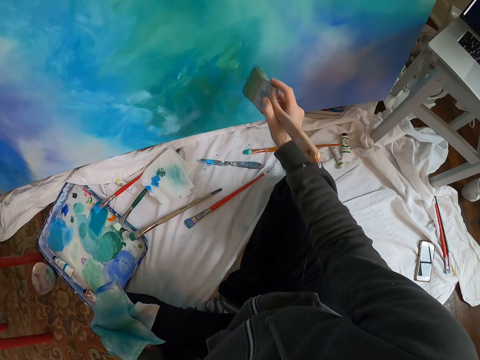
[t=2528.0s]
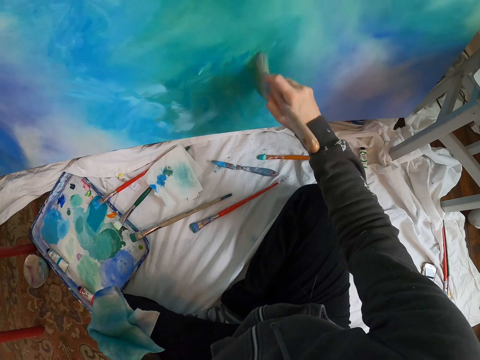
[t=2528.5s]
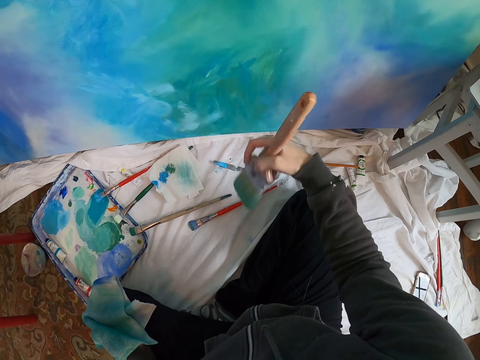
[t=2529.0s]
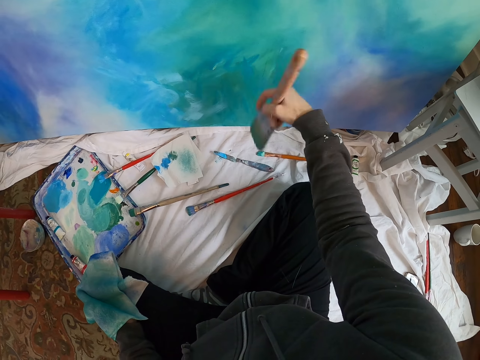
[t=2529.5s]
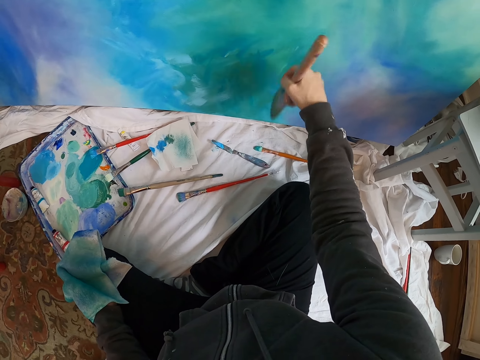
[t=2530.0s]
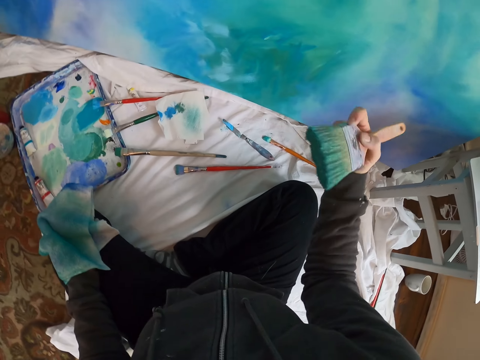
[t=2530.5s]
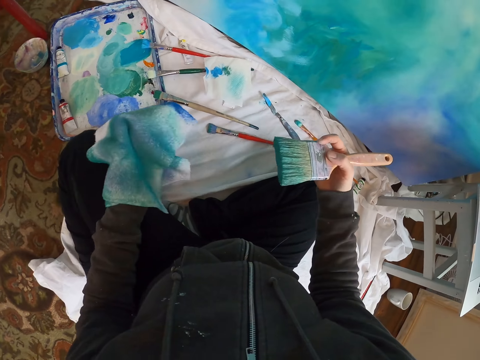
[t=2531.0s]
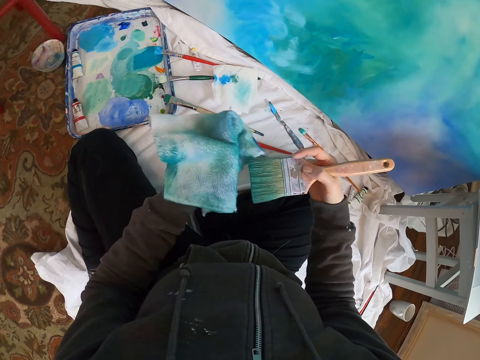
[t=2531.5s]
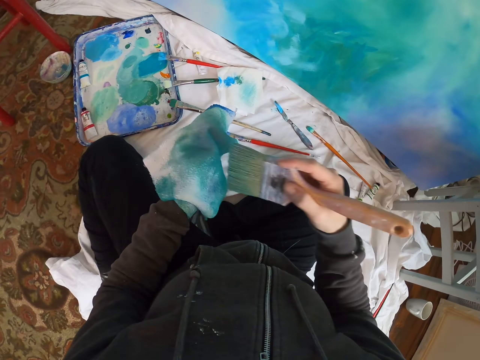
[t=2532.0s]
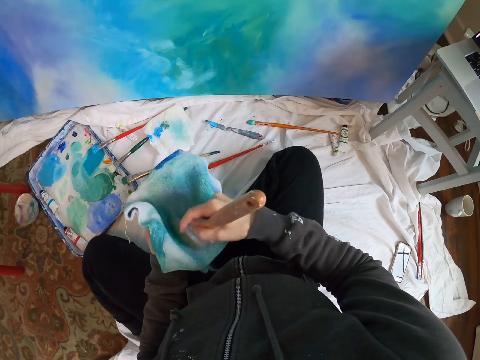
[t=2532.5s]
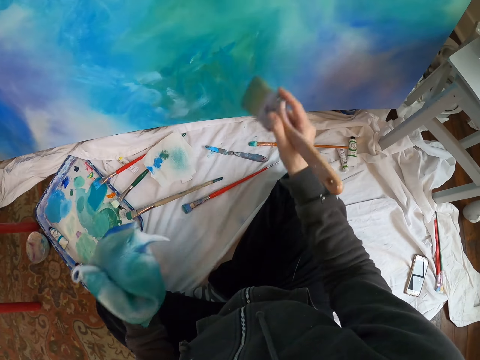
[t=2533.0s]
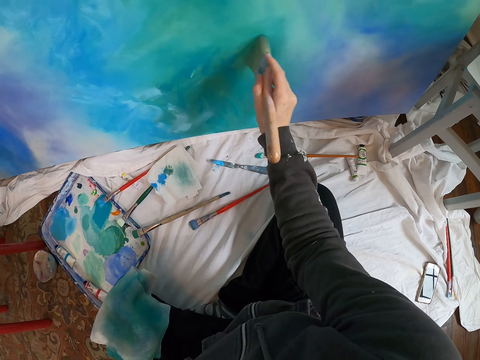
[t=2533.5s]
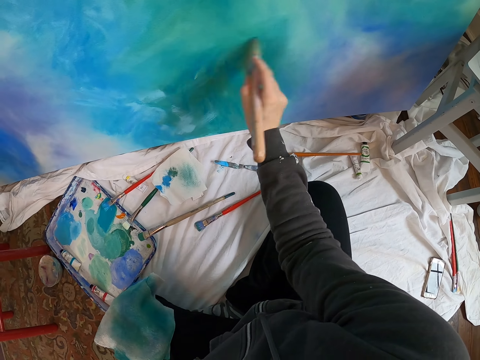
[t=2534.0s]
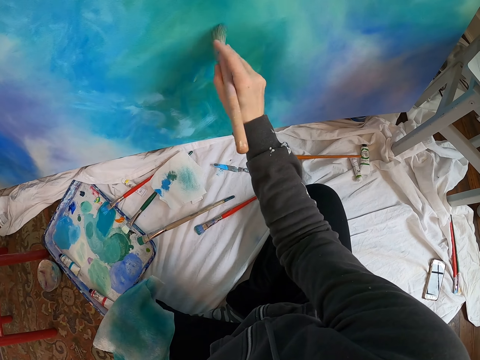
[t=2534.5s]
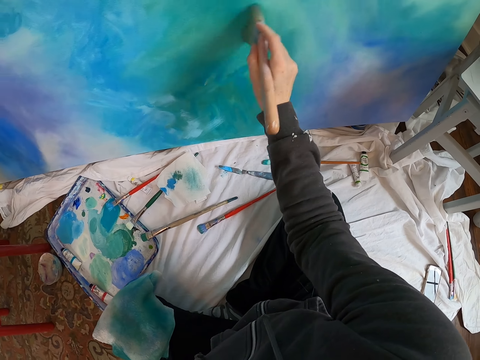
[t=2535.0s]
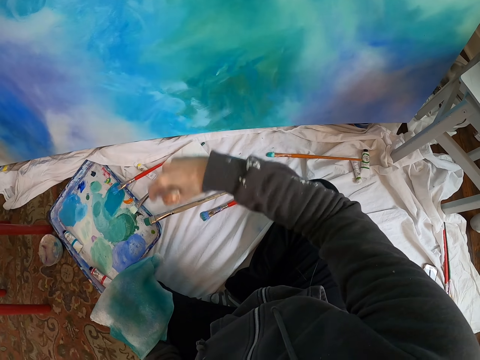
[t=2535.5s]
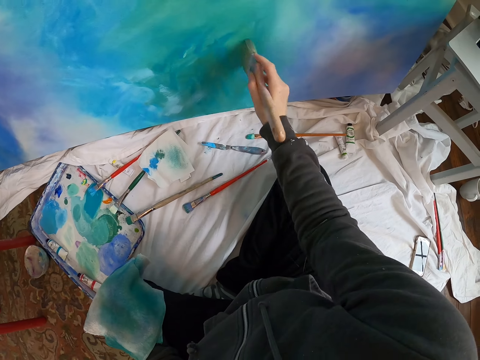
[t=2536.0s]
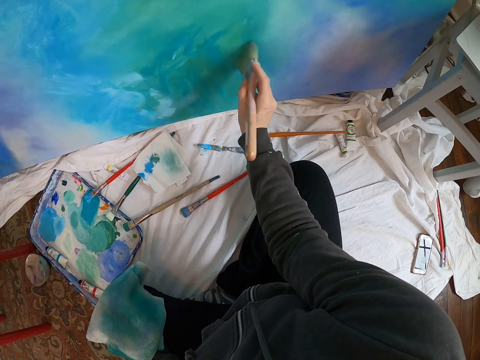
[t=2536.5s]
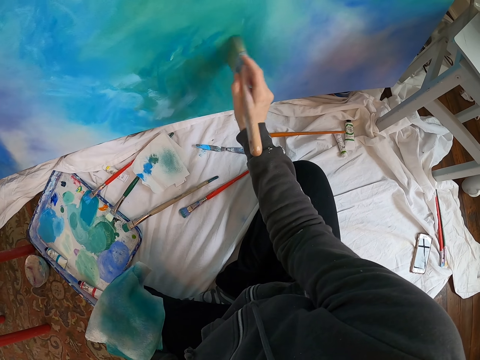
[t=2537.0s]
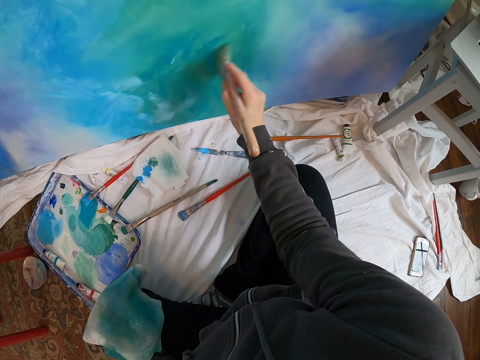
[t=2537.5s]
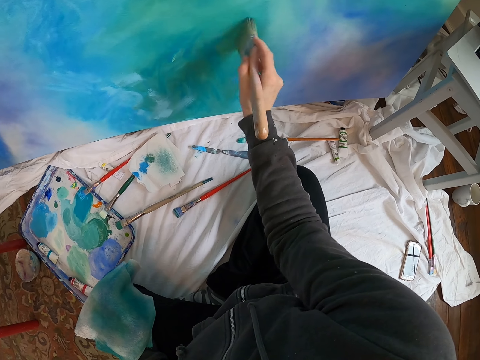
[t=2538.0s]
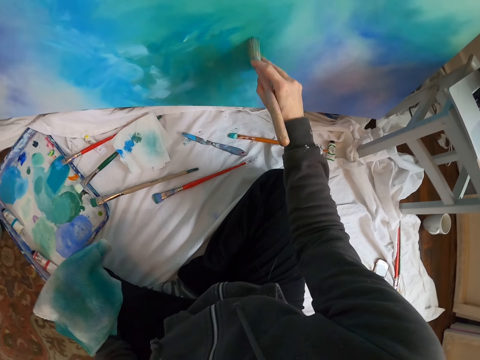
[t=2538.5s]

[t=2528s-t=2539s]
The camera wearer paints the art board with the paint brush. They wipe the brush on the piece of cloth. They paint the art board with the paint brush.

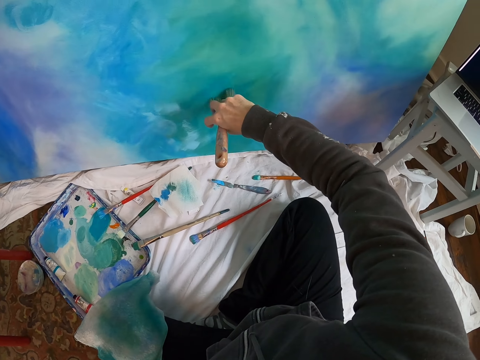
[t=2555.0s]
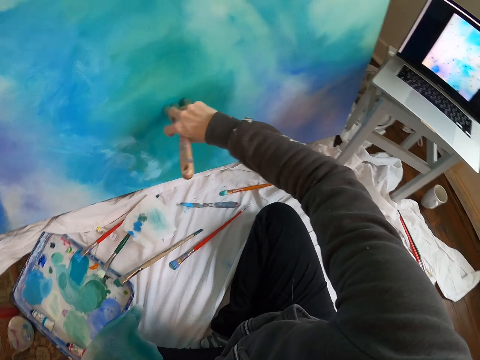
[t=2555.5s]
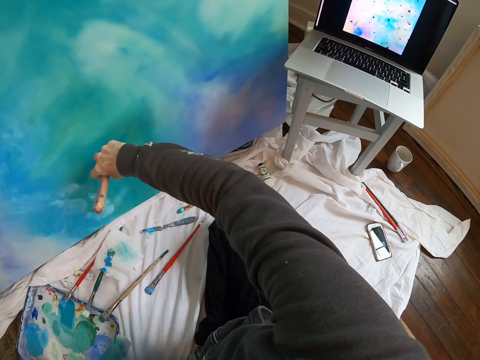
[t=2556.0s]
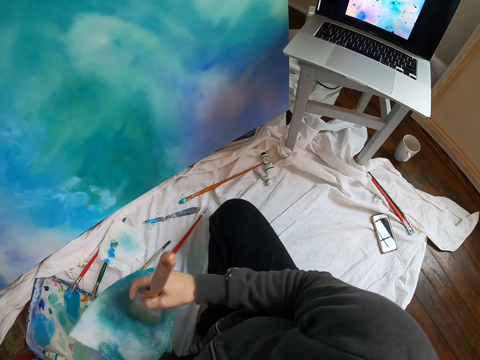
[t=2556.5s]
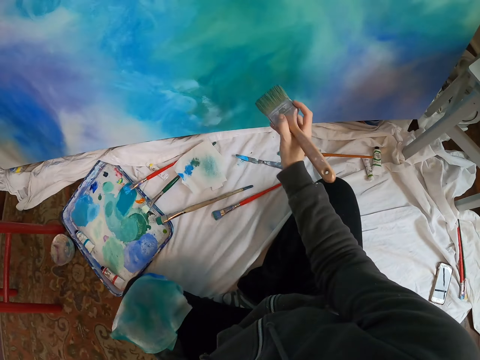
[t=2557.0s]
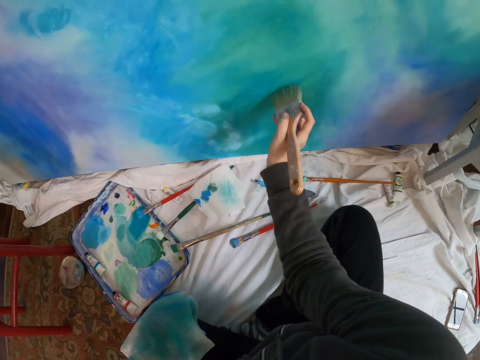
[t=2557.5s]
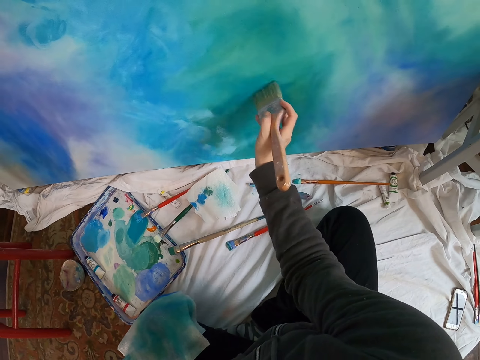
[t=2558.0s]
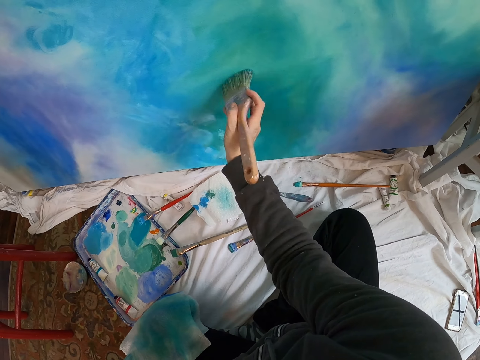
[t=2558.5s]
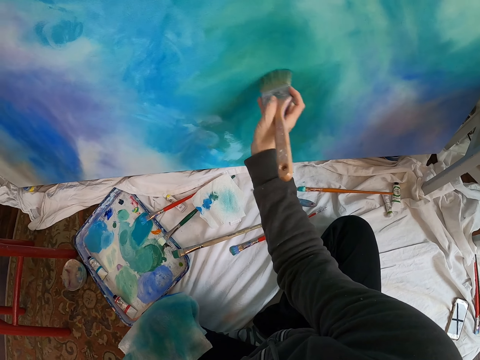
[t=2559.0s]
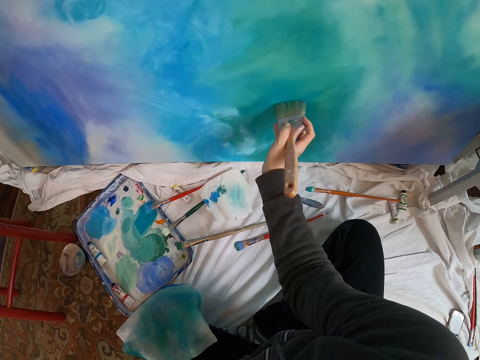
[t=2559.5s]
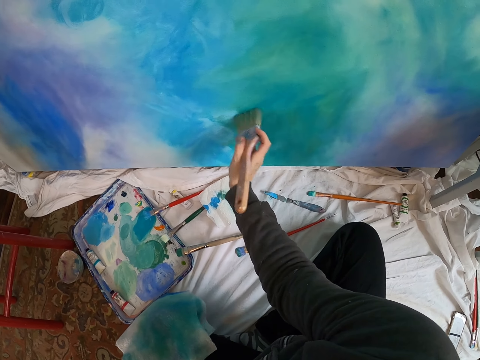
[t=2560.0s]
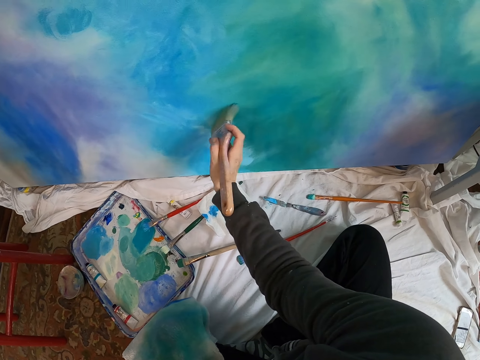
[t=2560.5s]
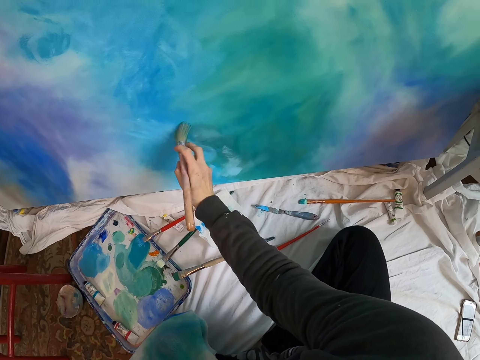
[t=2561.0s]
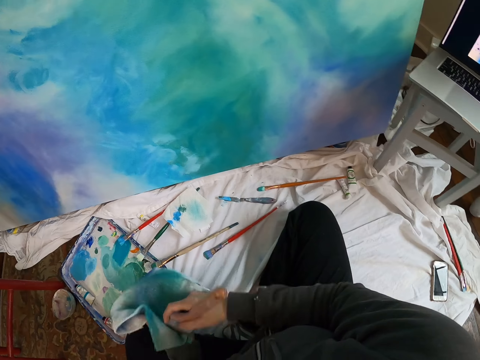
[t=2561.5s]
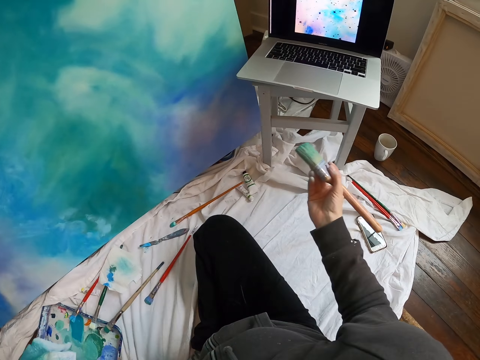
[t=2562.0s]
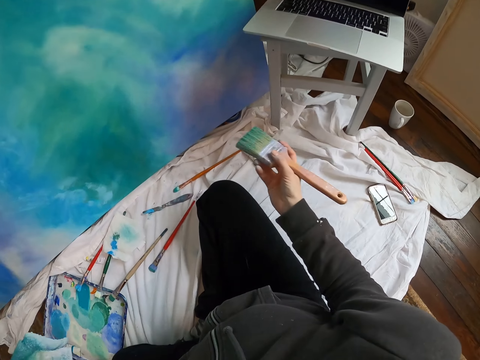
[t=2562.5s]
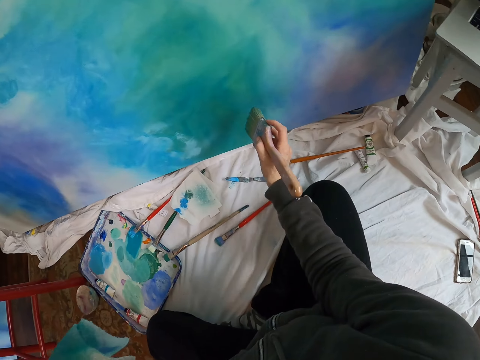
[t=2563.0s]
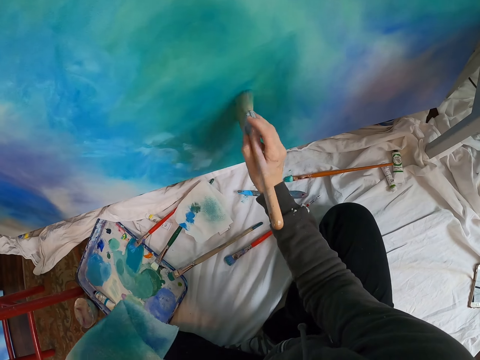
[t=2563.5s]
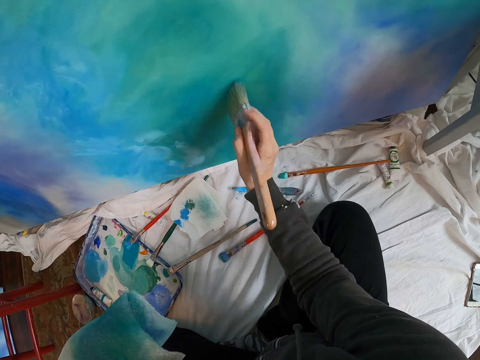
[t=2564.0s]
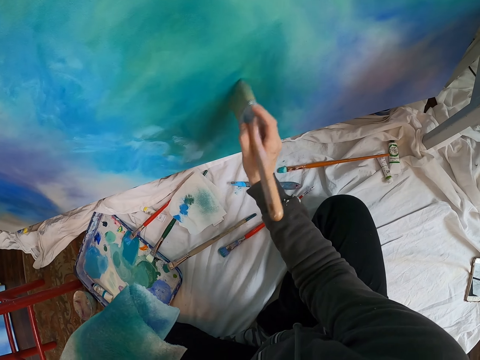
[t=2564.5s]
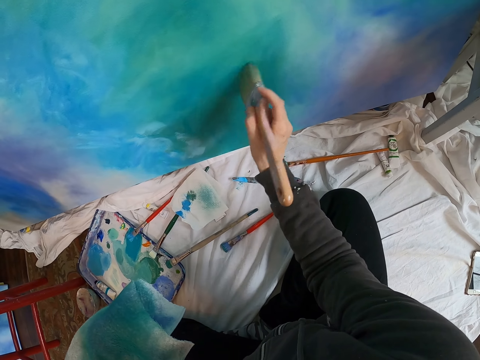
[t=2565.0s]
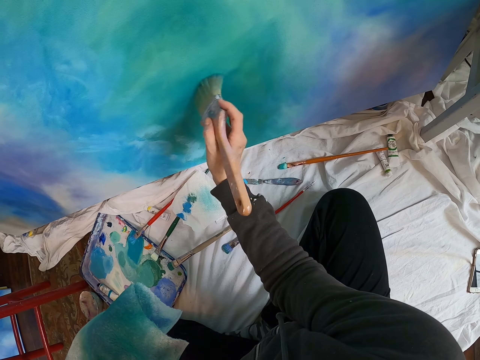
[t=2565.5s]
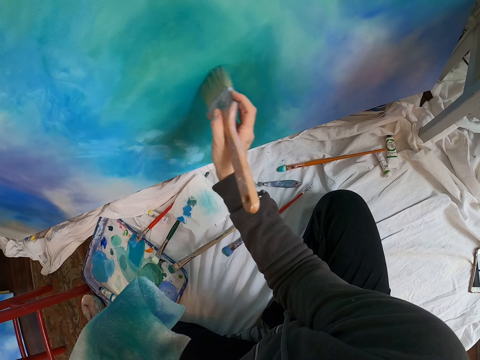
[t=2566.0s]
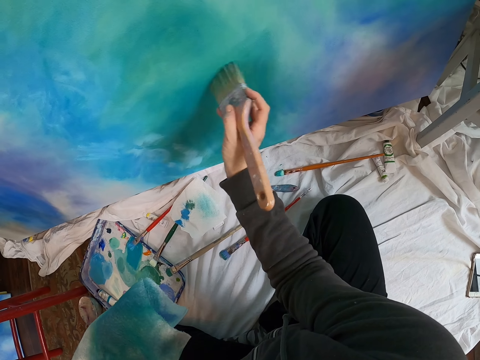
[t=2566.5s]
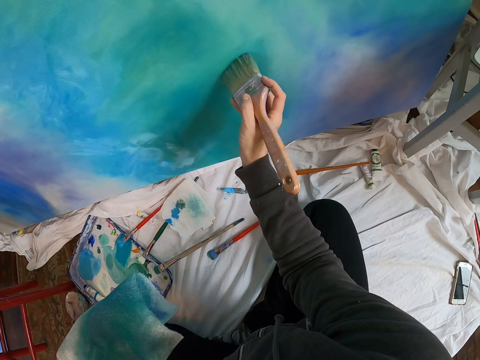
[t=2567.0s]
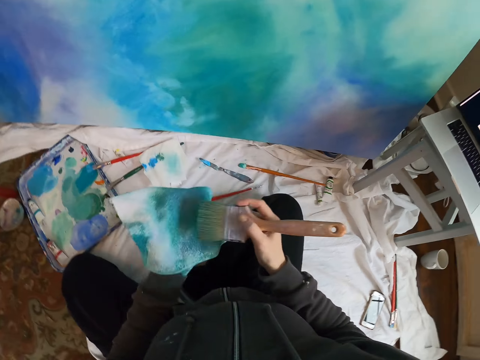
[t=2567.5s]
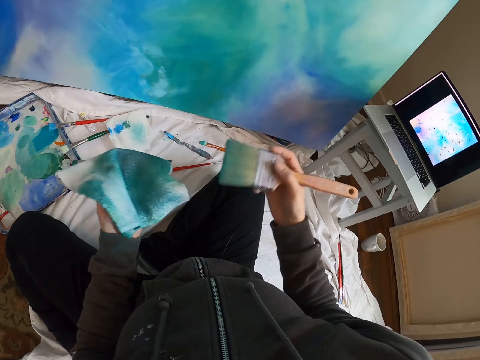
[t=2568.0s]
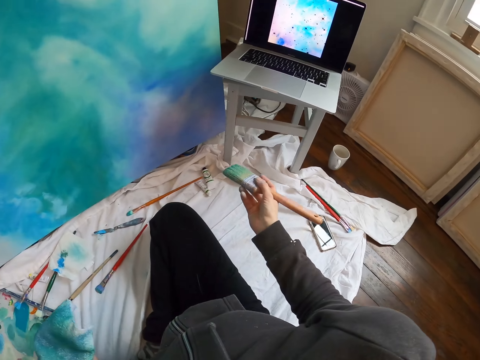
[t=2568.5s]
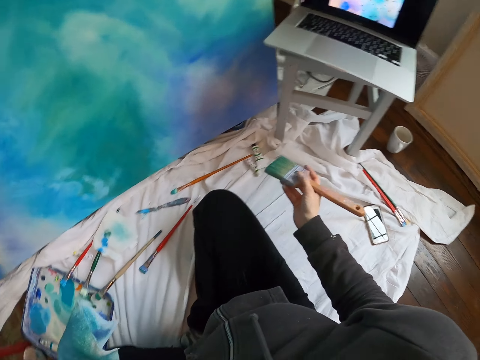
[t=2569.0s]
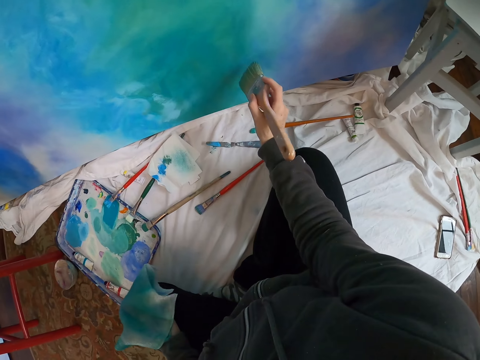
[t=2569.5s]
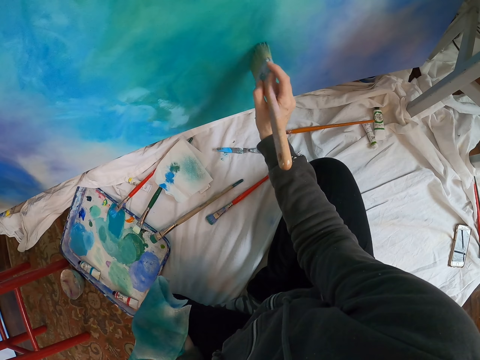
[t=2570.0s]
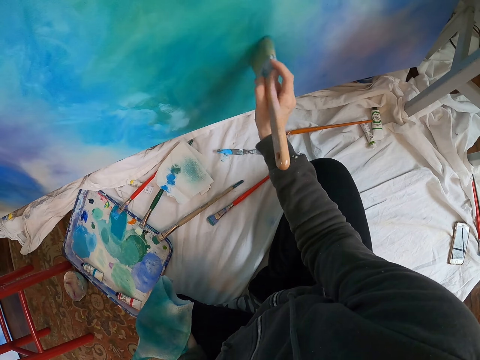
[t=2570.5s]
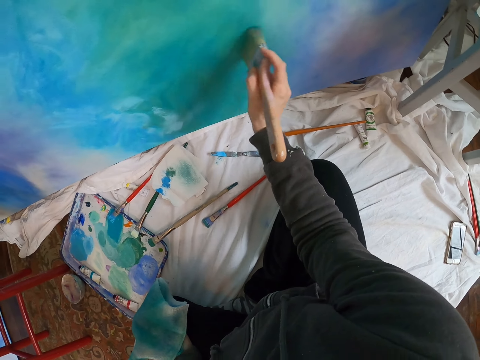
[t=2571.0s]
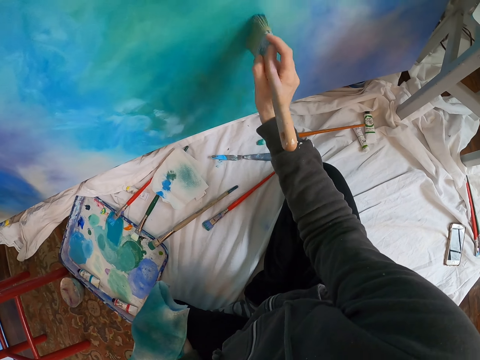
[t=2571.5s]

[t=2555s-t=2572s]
The camera wearer wipes the brush on the piece of cloth. They paint the art board with the paint brush. They wipe the brush on the piece of cloth. They paint the art board with the paint brush. They wipe the brush on the piece of cloth. They look at the canvas paint. They look at the laptop. They paint the art board with the paint brush.
